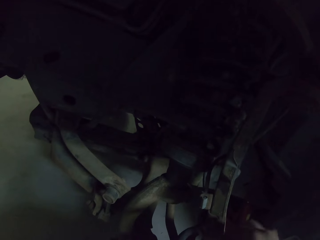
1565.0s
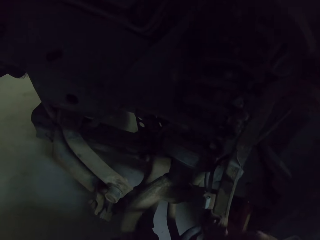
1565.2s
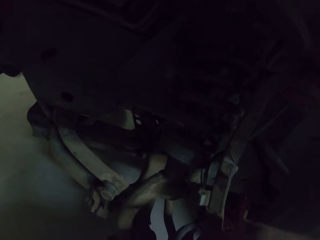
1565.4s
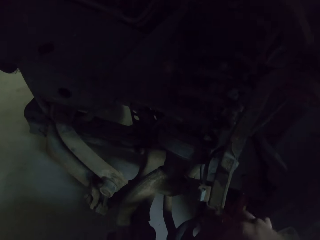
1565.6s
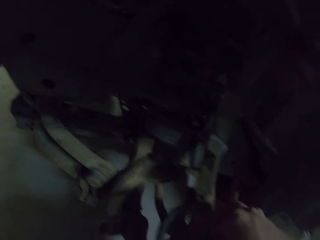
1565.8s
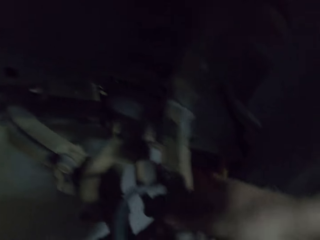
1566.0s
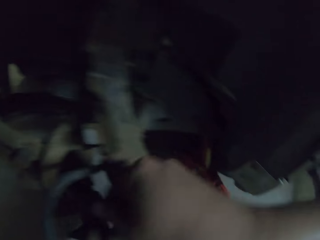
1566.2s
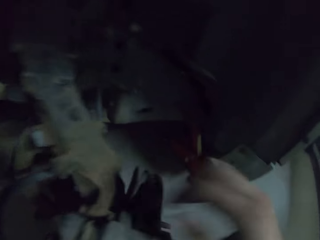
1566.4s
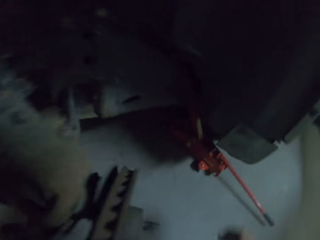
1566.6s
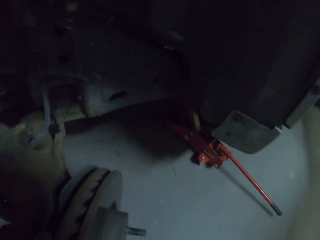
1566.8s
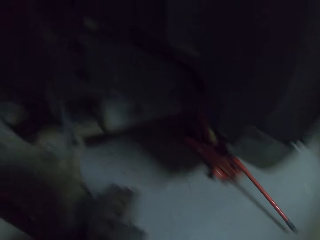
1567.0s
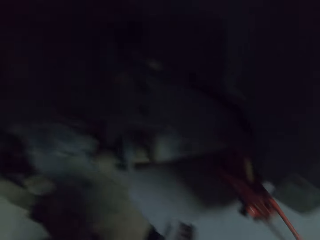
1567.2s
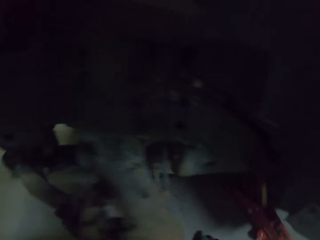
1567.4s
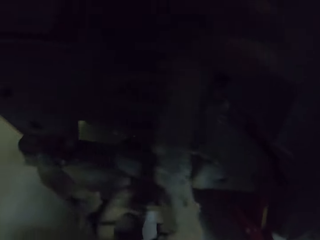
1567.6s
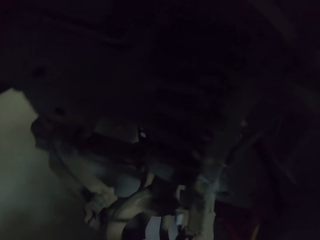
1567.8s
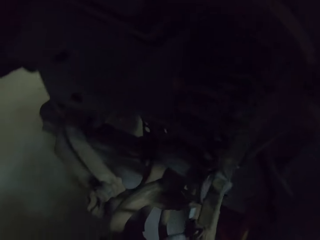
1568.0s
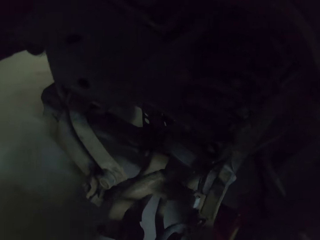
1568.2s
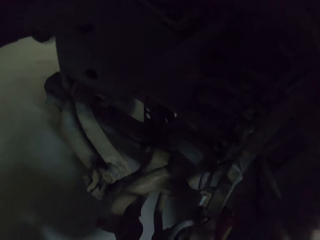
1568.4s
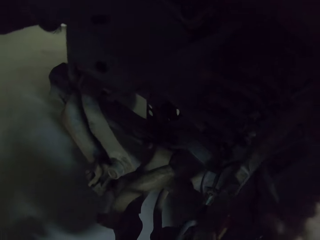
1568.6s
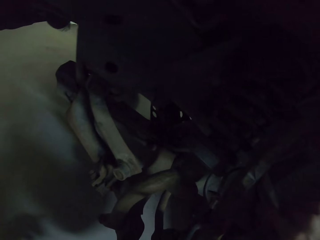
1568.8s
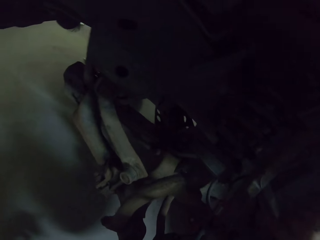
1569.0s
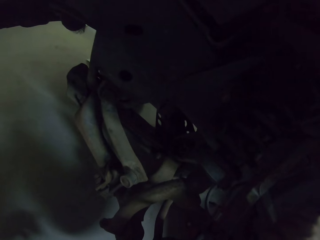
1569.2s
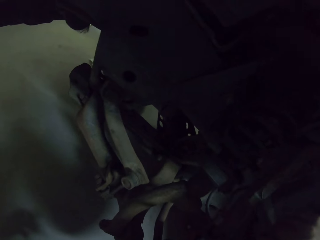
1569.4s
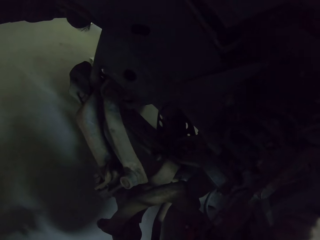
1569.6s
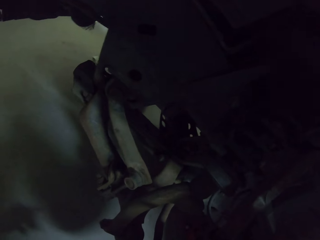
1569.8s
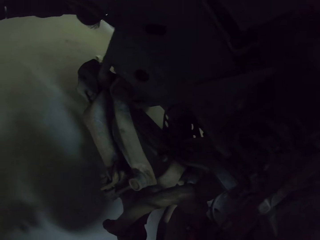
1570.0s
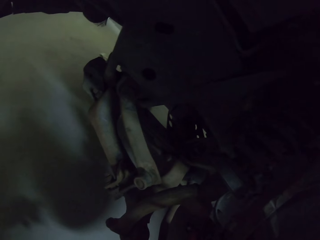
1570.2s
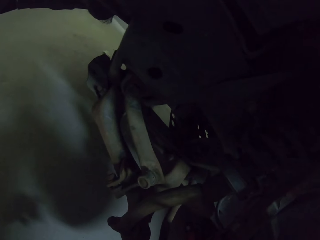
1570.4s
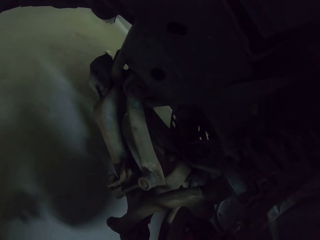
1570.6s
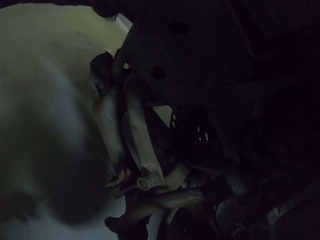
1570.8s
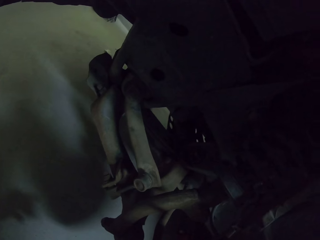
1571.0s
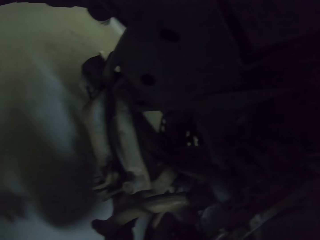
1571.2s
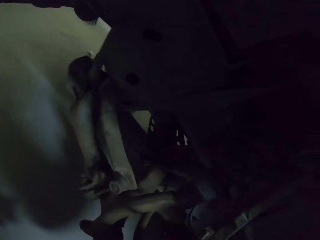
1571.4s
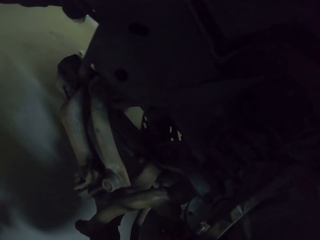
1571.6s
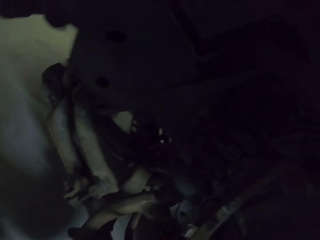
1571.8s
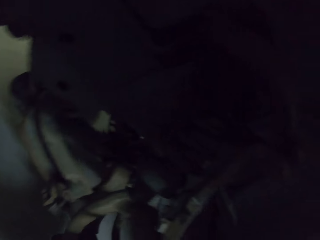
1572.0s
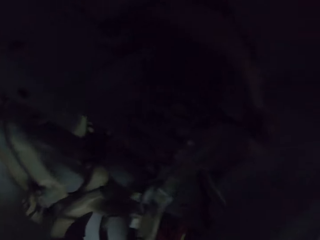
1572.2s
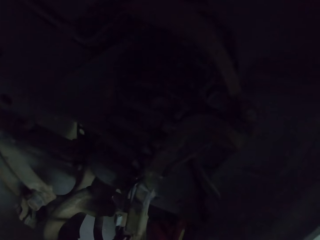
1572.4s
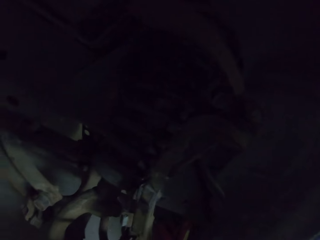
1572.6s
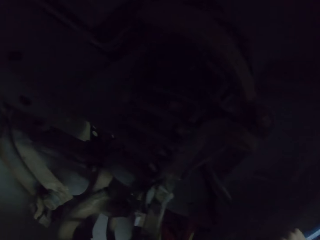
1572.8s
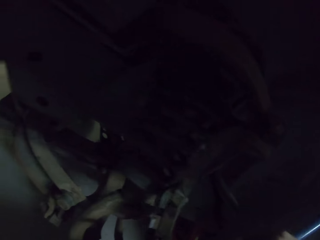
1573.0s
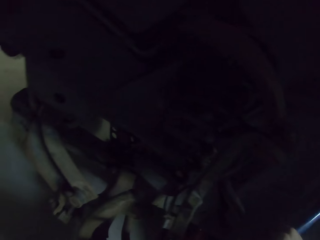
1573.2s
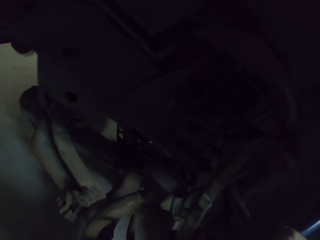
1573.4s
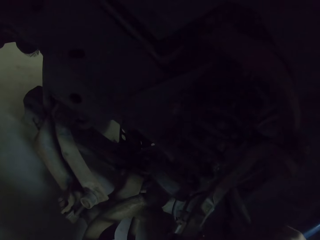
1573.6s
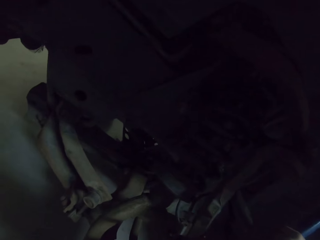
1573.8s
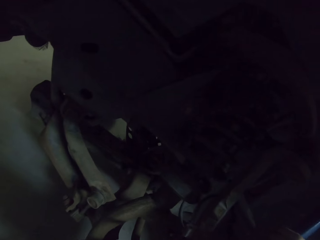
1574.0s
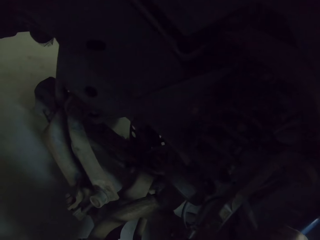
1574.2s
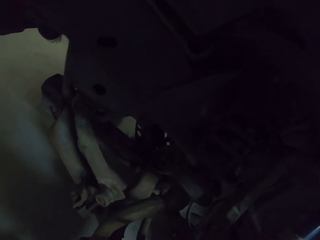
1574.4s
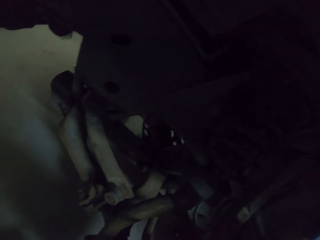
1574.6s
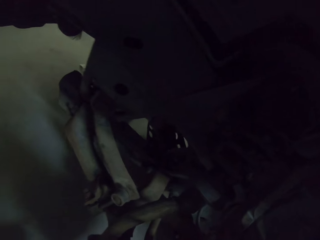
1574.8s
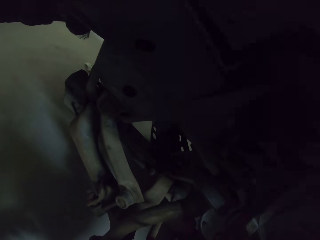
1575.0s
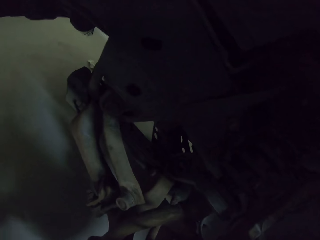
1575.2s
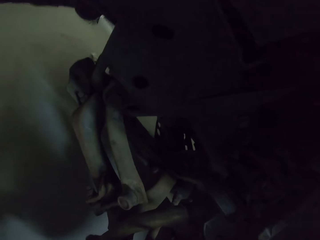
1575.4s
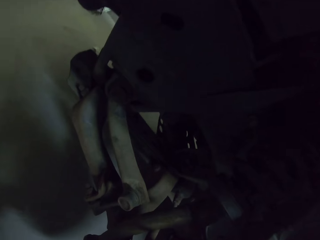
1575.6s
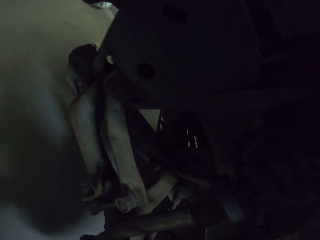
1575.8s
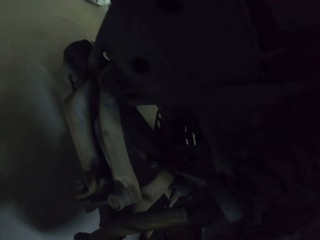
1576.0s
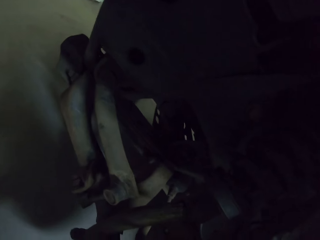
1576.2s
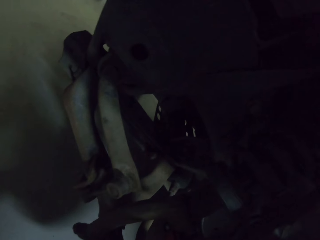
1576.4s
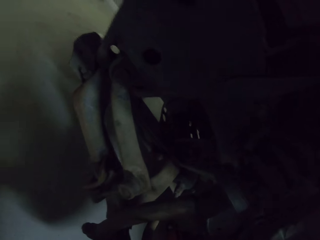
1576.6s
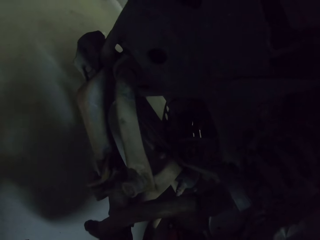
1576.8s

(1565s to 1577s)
The camera wearer picks up a spanner. They open the nut bolt on the wheel rim. They turn the bolt with the spanner.

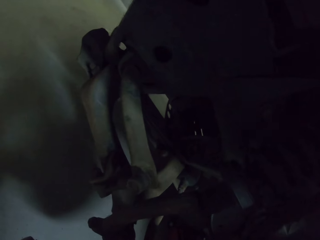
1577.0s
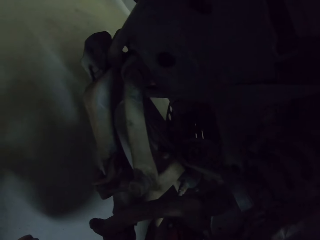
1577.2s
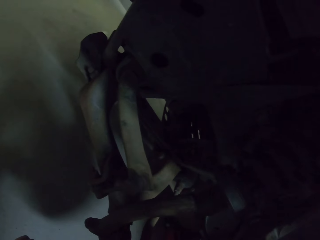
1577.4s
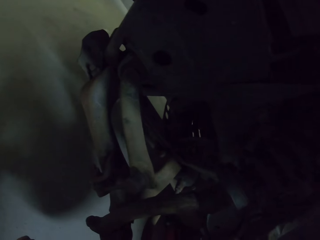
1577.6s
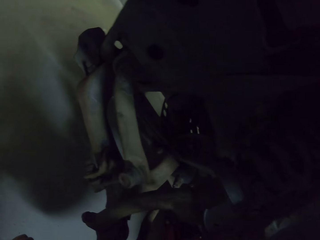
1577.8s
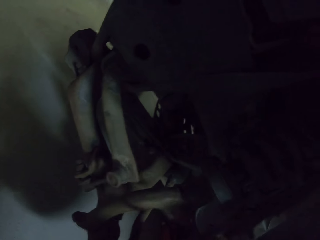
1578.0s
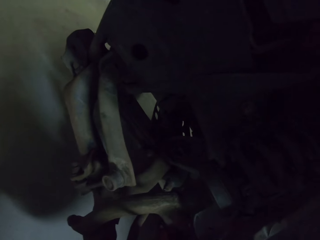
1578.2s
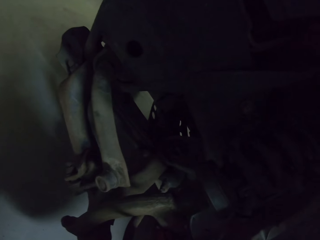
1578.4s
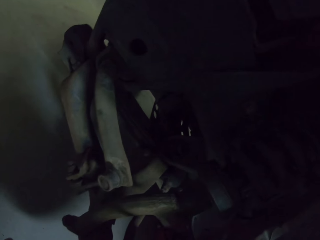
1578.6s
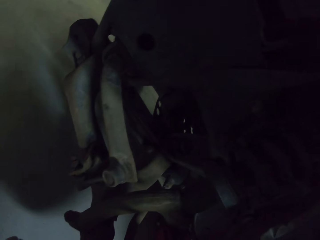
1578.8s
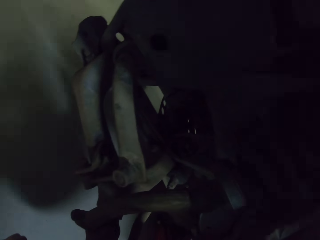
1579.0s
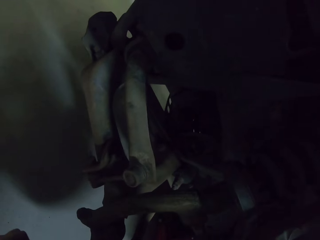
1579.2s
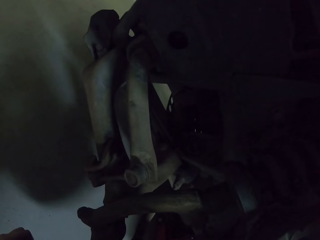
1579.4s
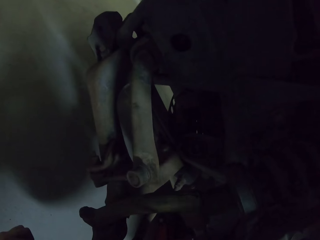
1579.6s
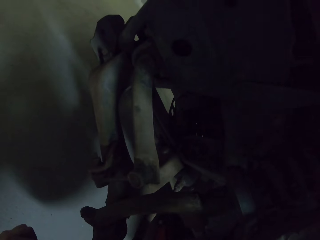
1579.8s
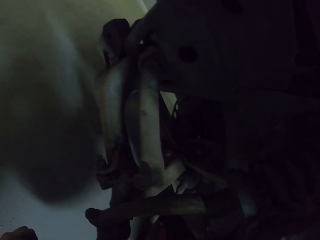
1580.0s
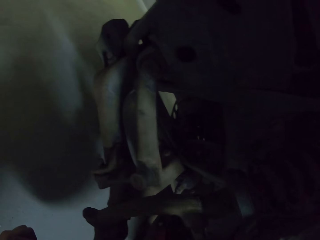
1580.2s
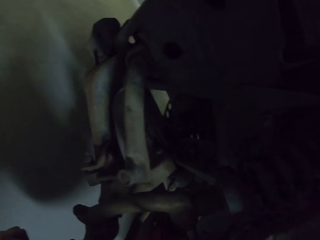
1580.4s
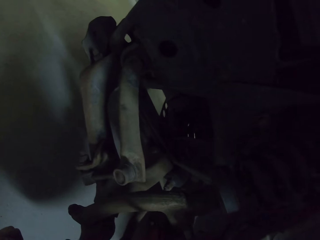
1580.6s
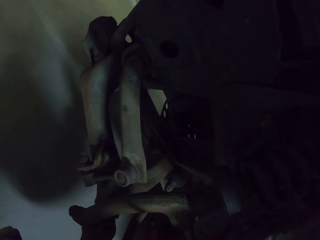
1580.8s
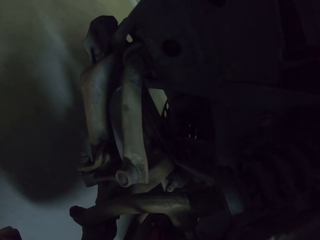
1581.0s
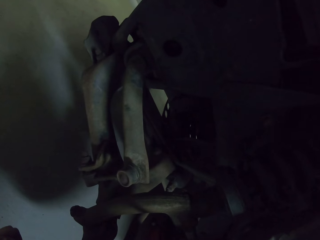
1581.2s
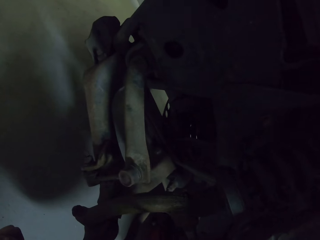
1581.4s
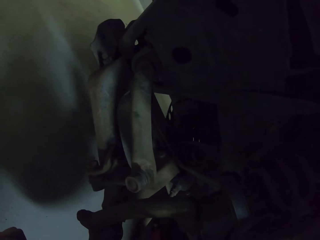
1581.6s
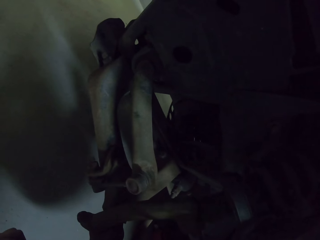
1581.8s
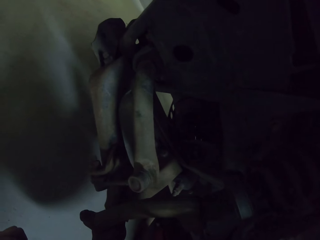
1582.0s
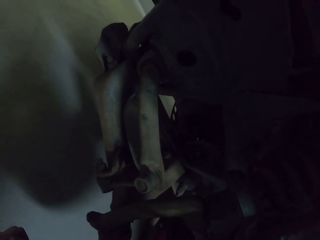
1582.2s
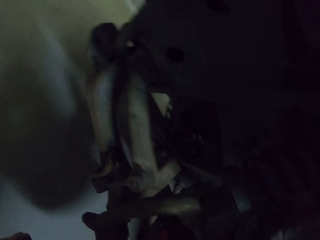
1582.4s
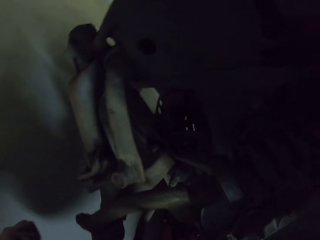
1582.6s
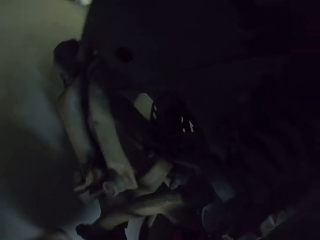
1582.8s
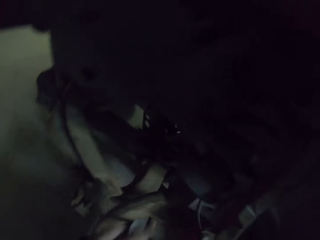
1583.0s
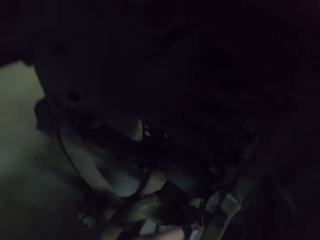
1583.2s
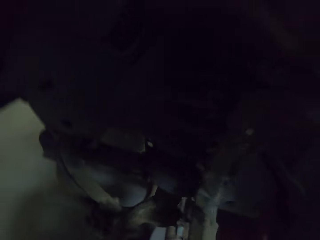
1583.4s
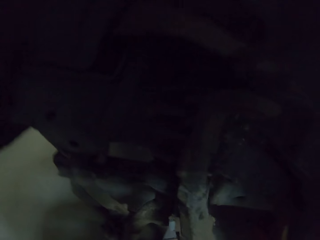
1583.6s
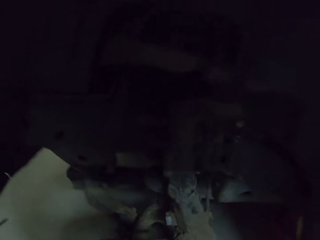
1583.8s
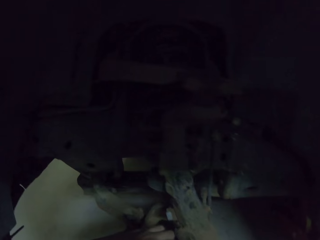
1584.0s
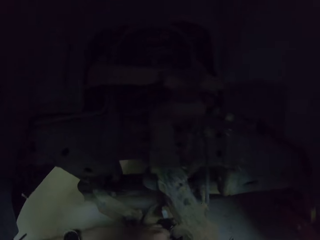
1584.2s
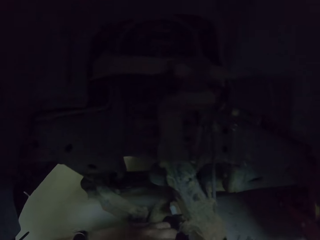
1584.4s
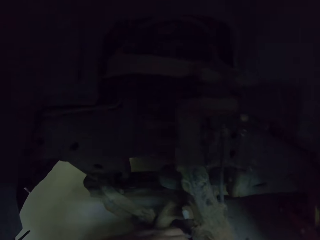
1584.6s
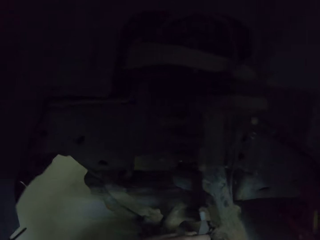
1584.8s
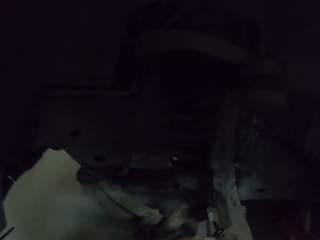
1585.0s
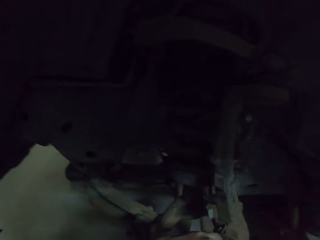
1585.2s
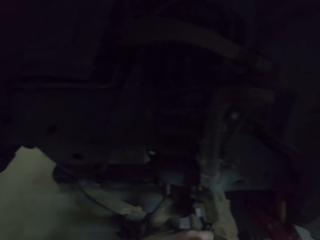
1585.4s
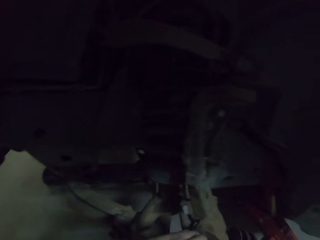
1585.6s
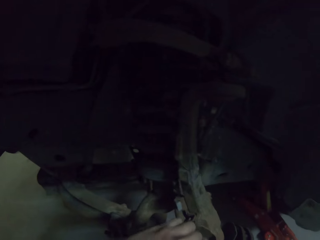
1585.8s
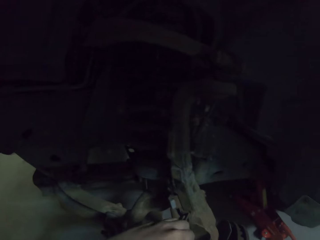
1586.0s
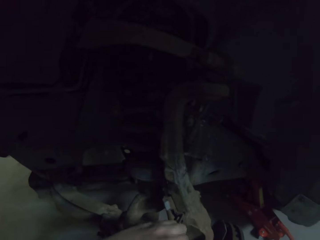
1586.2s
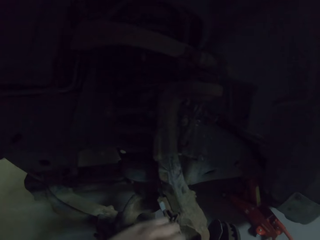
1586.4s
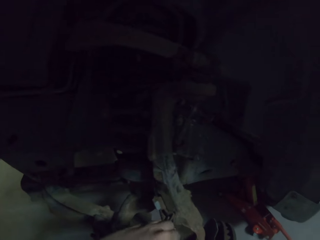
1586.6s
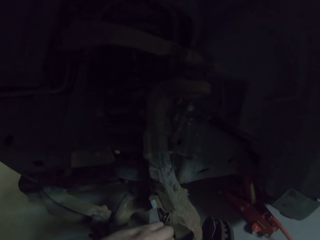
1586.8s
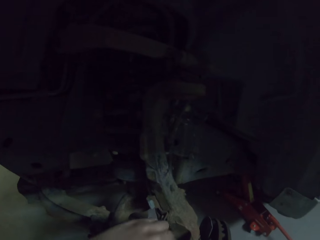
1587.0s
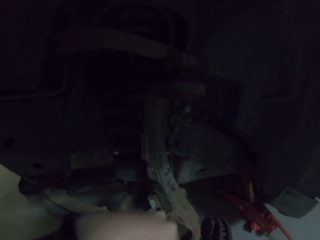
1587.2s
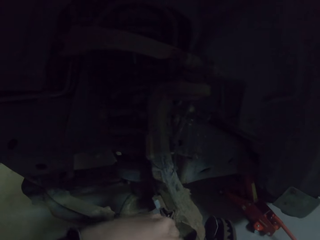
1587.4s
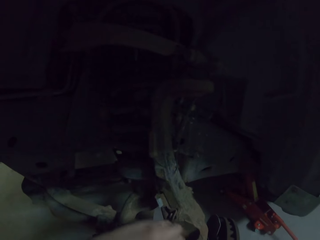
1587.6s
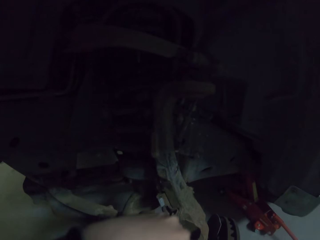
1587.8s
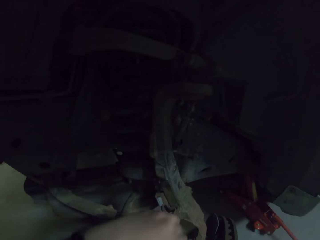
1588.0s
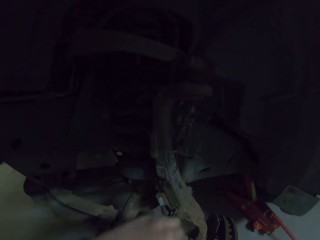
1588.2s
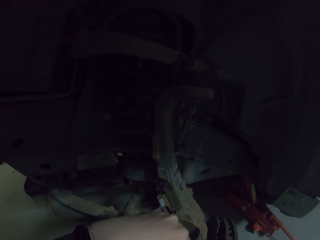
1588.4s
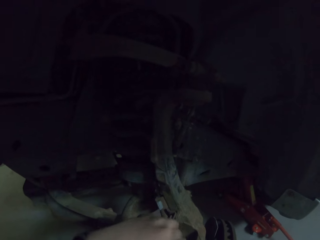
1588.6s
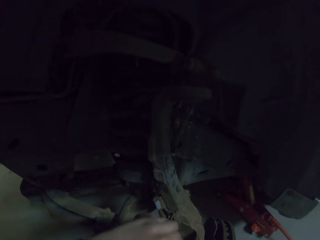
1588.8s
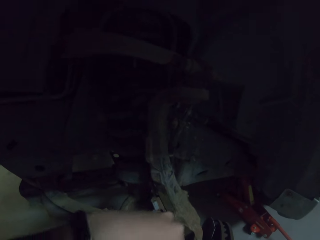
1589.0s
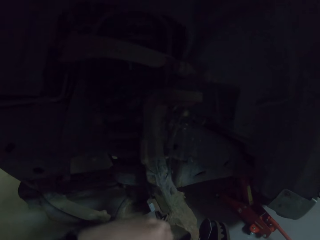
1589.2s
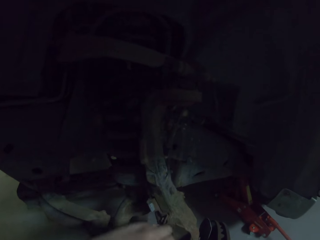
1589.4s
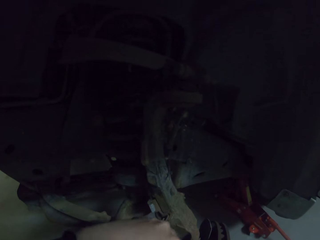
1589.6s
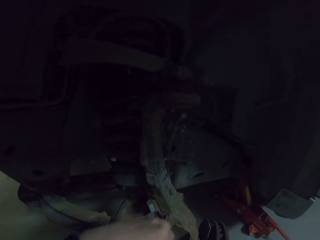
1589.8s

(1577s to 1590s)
The camera wearer opens the nut bolt with their hand. They tighten the bolt with their hand.
